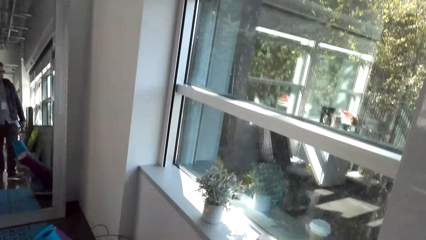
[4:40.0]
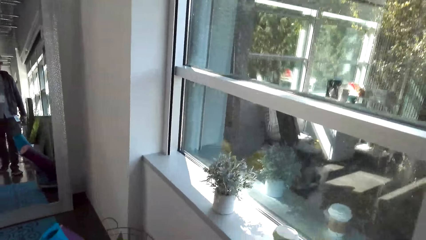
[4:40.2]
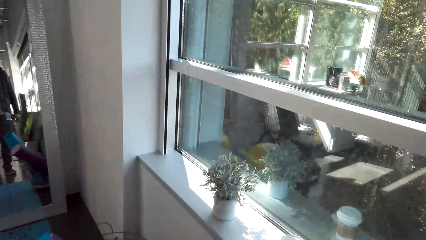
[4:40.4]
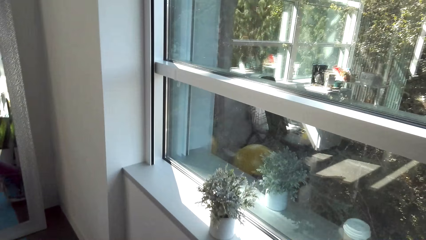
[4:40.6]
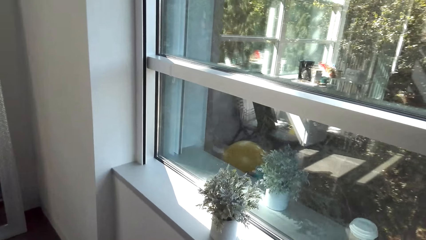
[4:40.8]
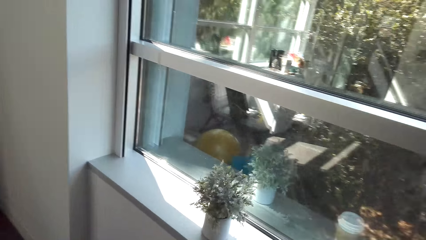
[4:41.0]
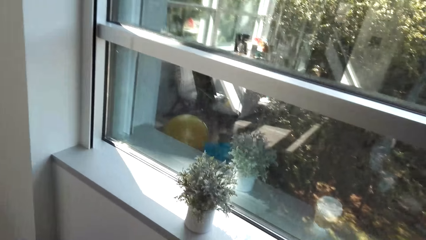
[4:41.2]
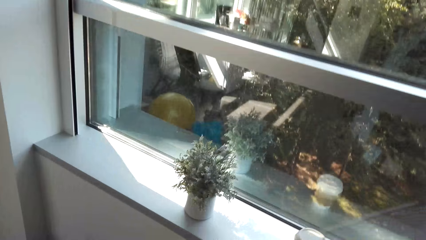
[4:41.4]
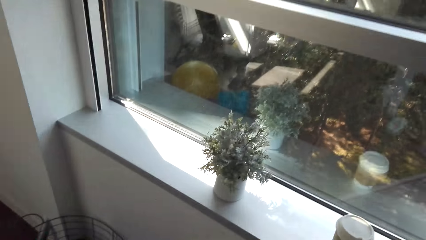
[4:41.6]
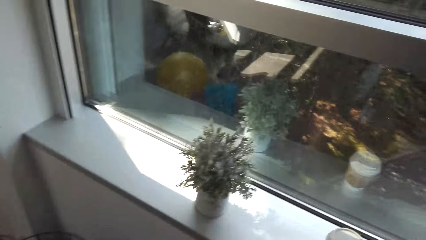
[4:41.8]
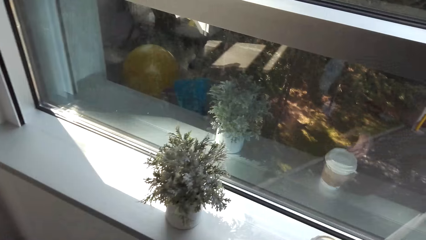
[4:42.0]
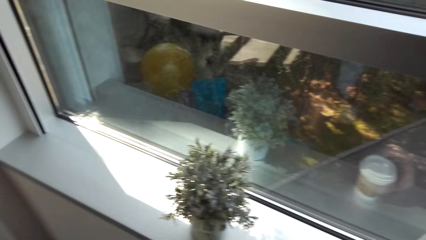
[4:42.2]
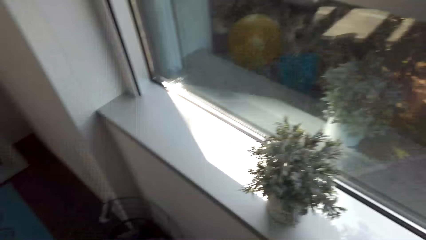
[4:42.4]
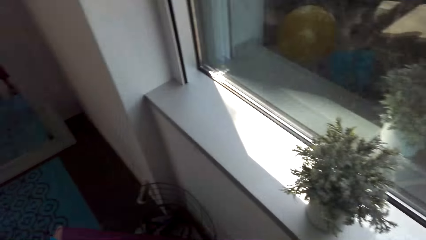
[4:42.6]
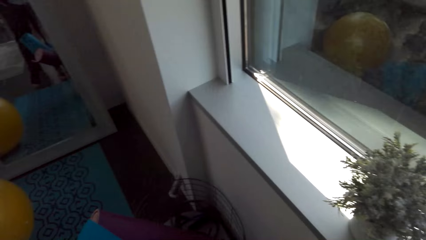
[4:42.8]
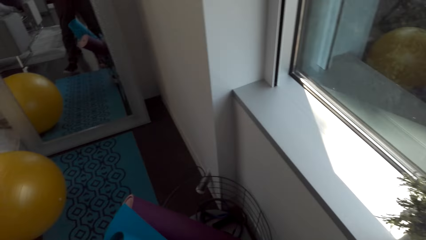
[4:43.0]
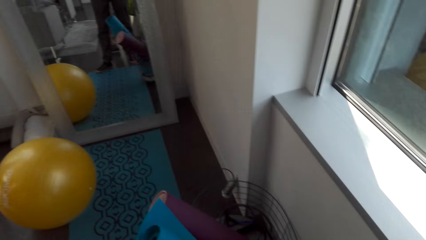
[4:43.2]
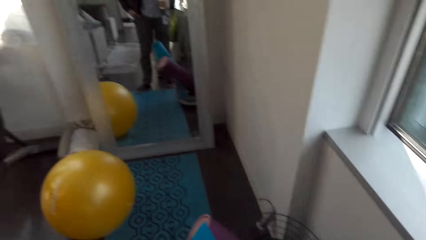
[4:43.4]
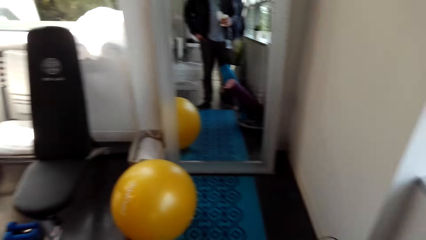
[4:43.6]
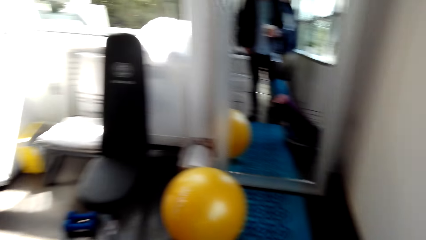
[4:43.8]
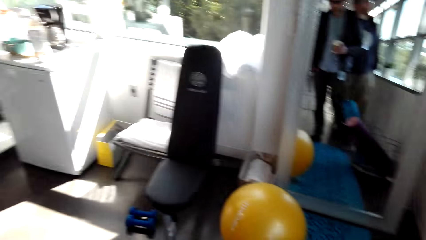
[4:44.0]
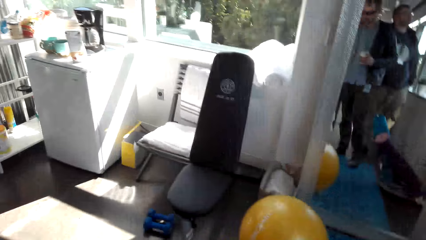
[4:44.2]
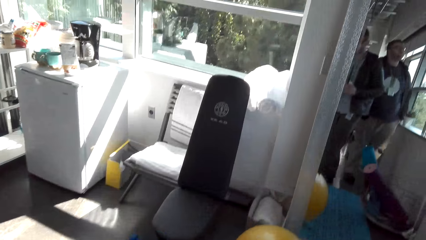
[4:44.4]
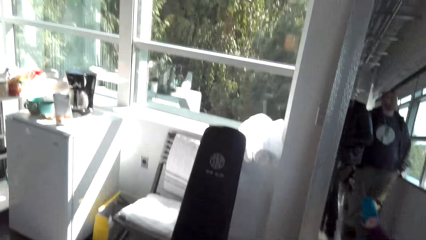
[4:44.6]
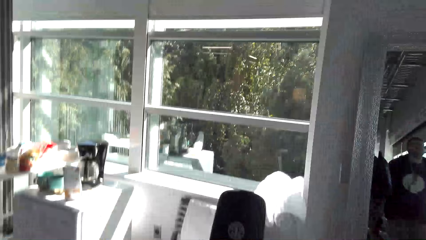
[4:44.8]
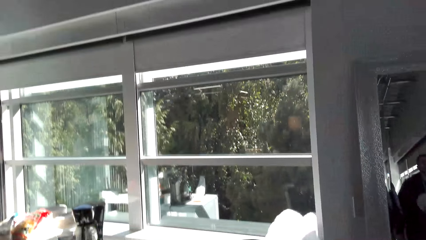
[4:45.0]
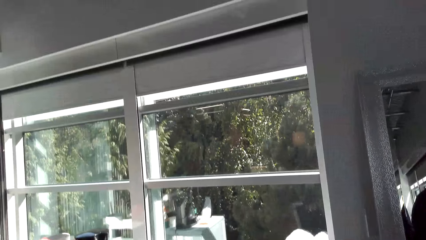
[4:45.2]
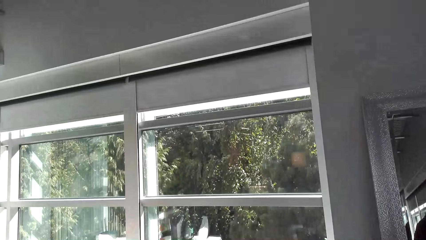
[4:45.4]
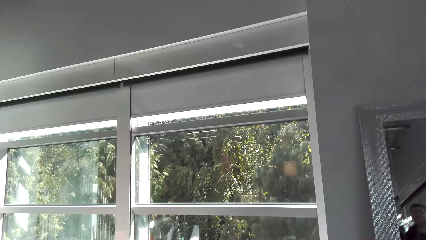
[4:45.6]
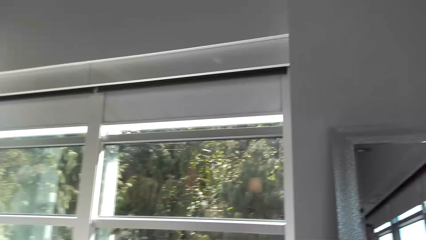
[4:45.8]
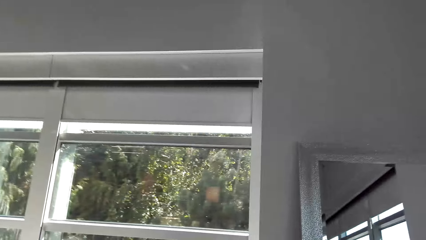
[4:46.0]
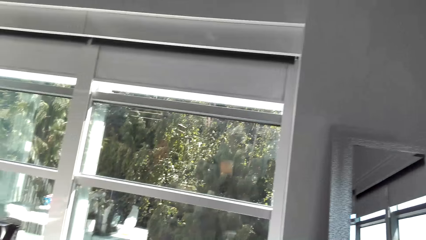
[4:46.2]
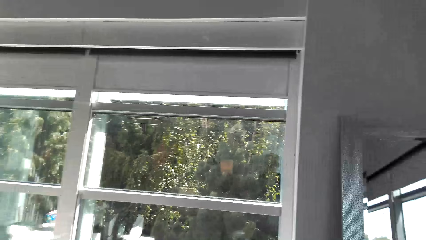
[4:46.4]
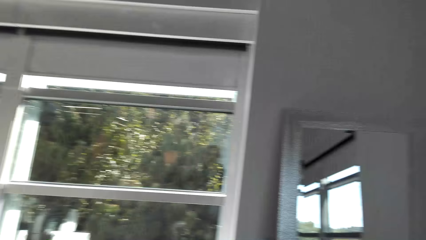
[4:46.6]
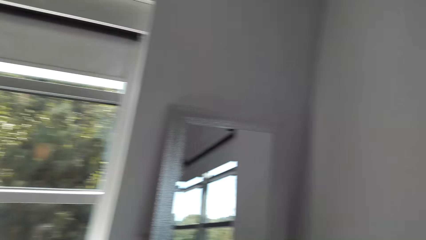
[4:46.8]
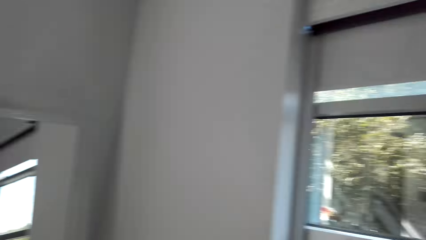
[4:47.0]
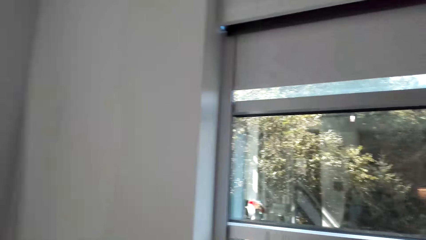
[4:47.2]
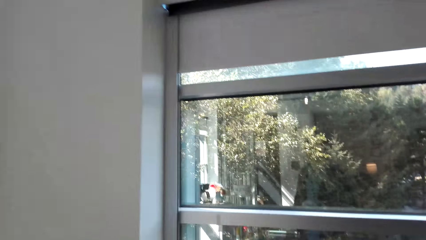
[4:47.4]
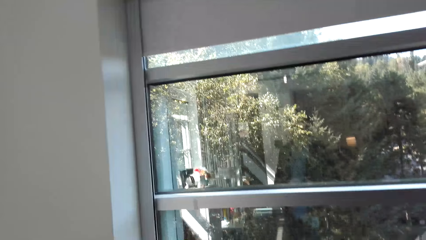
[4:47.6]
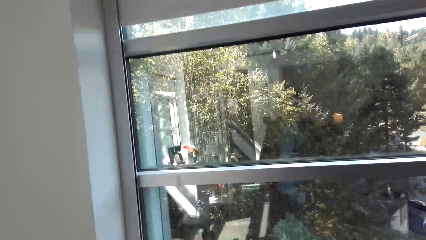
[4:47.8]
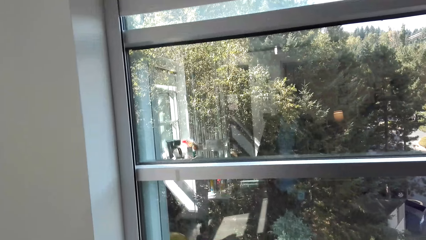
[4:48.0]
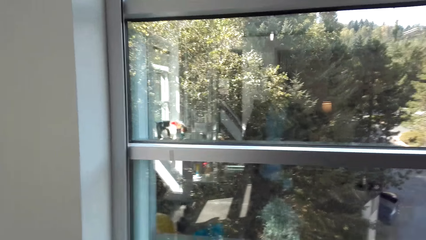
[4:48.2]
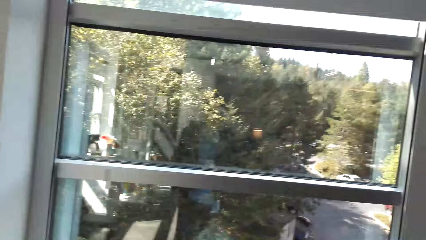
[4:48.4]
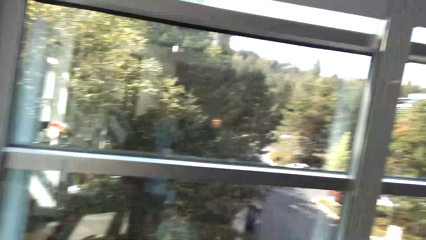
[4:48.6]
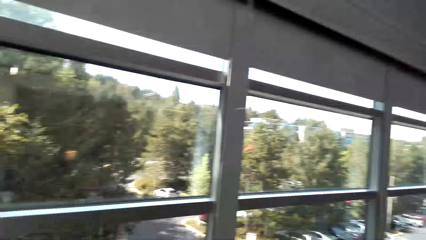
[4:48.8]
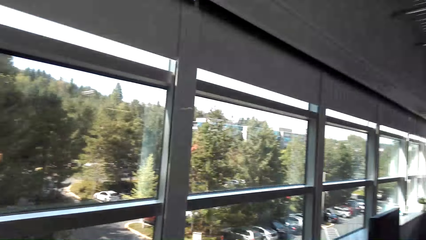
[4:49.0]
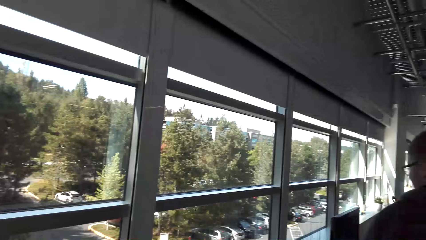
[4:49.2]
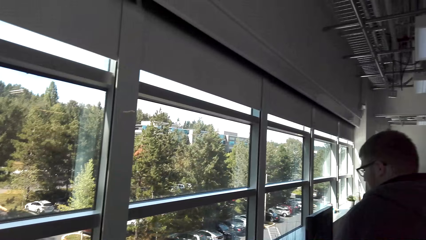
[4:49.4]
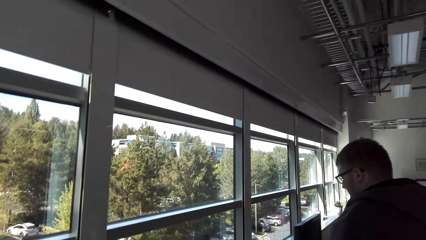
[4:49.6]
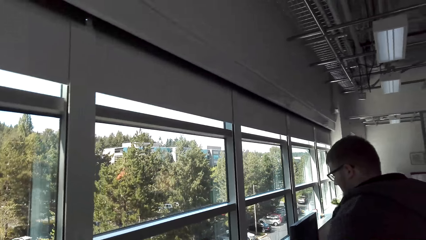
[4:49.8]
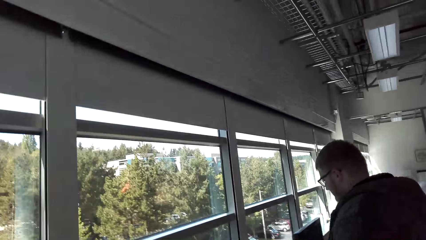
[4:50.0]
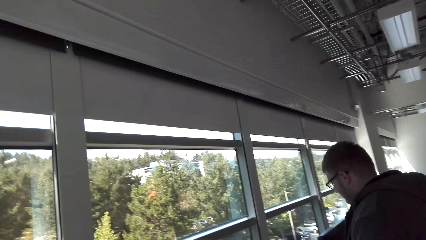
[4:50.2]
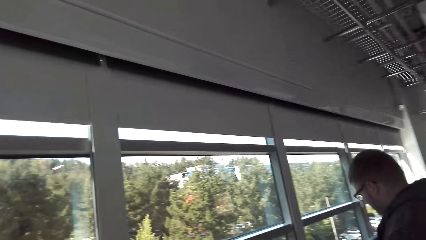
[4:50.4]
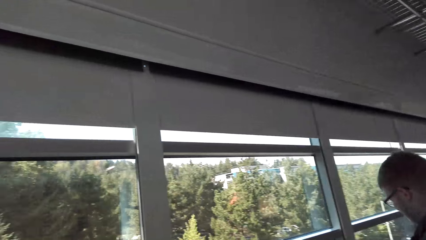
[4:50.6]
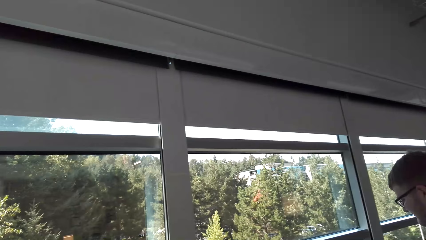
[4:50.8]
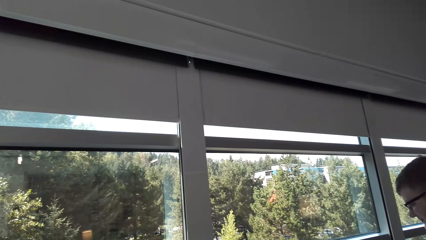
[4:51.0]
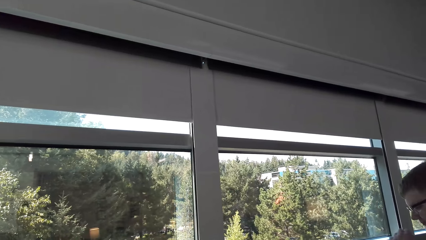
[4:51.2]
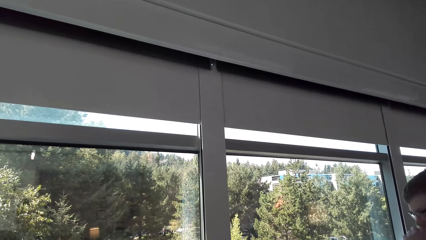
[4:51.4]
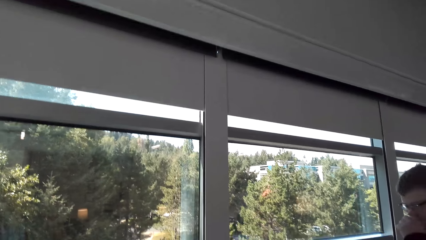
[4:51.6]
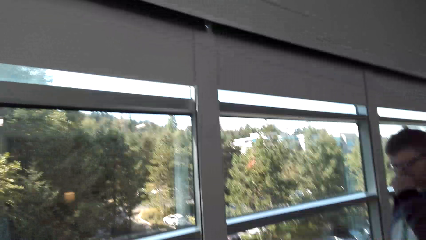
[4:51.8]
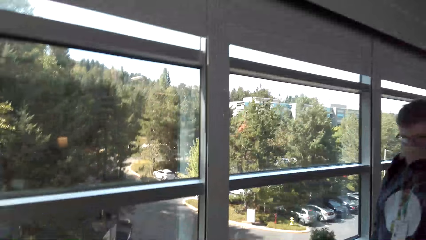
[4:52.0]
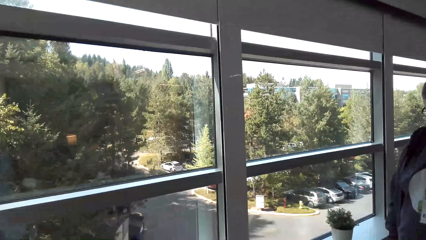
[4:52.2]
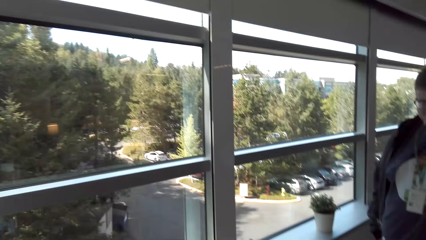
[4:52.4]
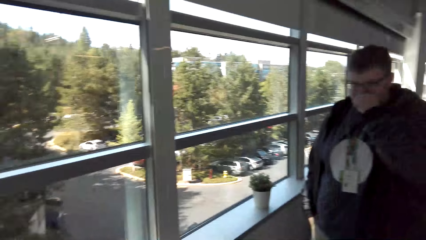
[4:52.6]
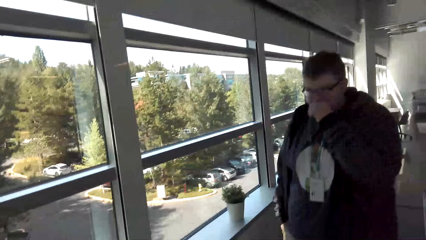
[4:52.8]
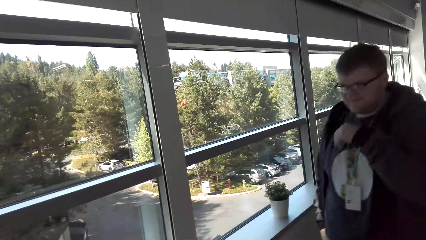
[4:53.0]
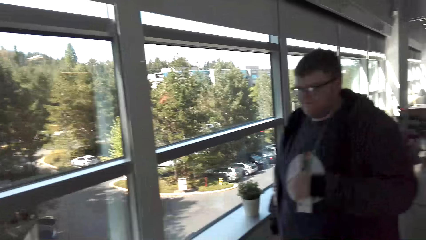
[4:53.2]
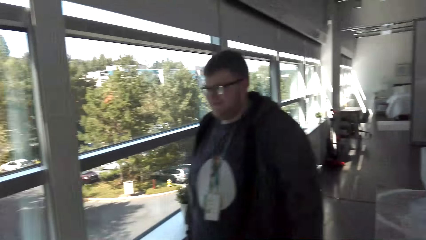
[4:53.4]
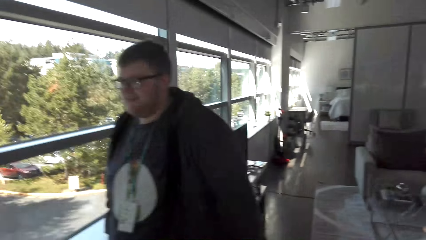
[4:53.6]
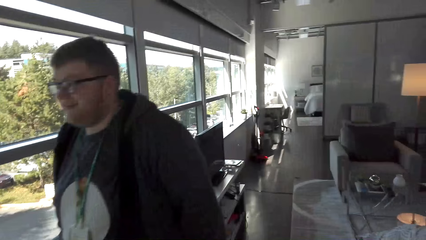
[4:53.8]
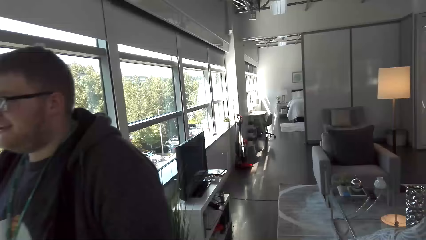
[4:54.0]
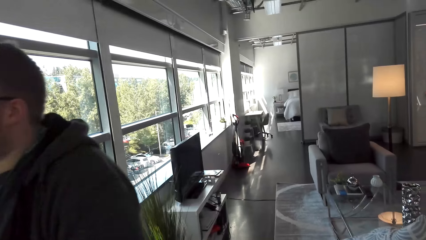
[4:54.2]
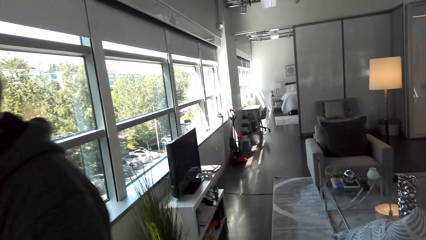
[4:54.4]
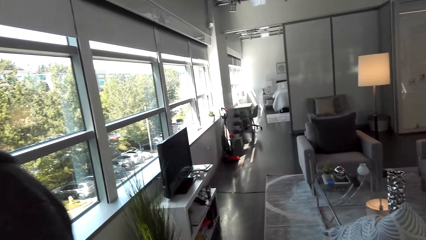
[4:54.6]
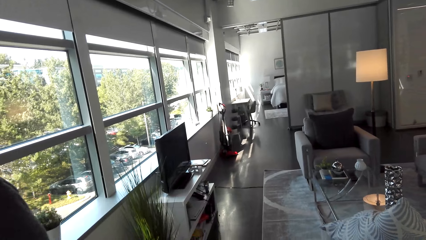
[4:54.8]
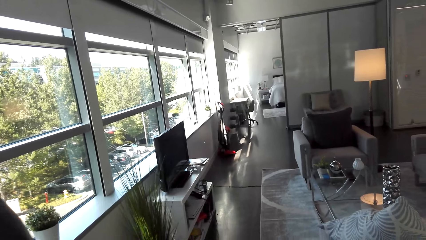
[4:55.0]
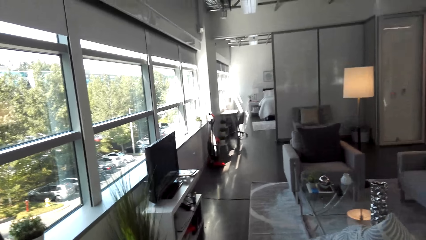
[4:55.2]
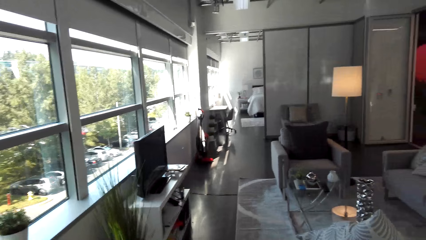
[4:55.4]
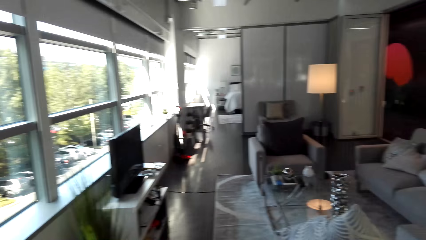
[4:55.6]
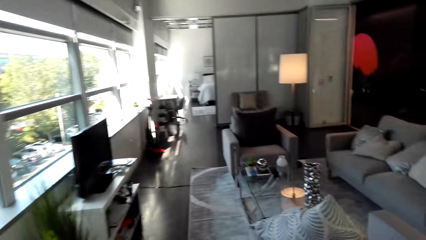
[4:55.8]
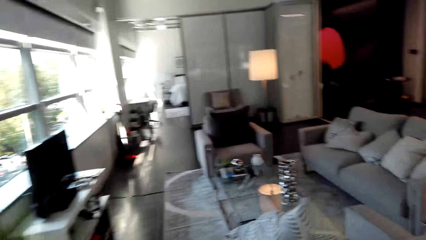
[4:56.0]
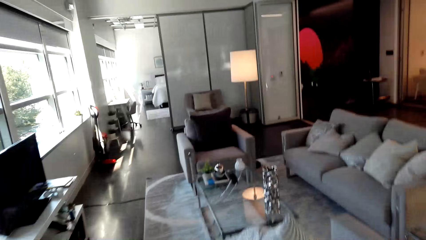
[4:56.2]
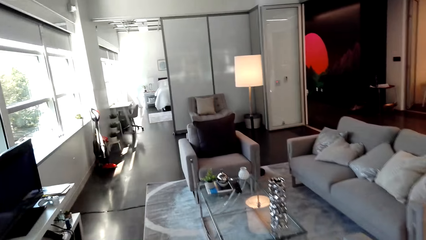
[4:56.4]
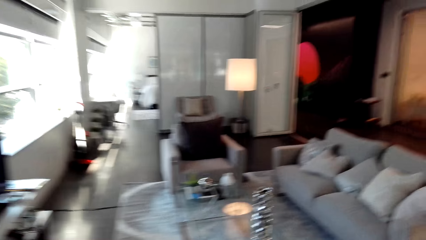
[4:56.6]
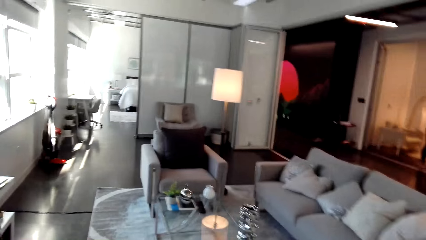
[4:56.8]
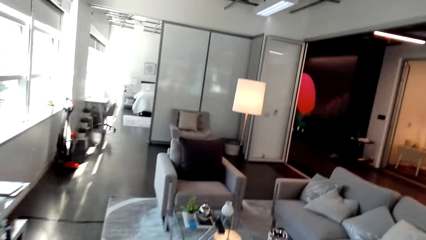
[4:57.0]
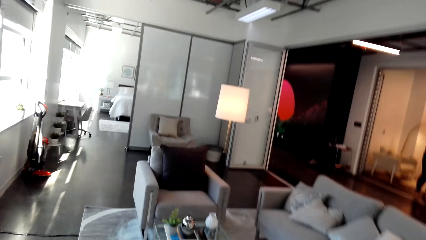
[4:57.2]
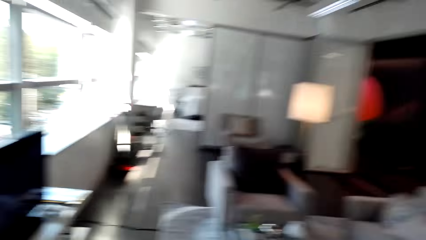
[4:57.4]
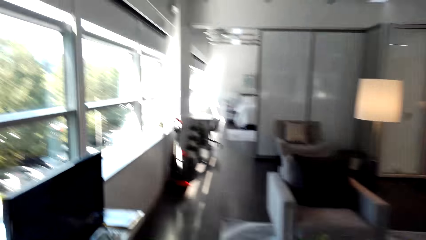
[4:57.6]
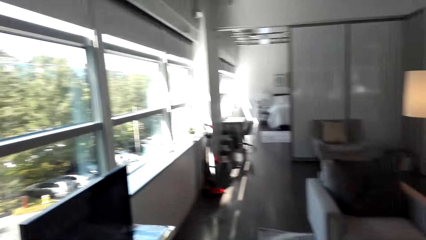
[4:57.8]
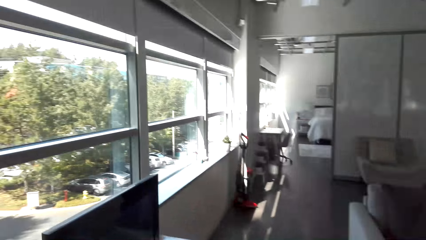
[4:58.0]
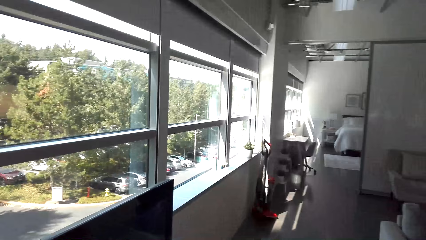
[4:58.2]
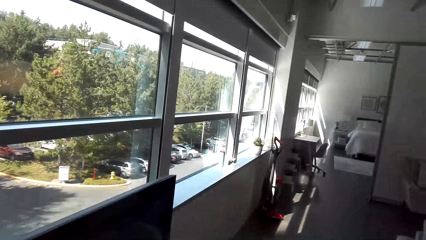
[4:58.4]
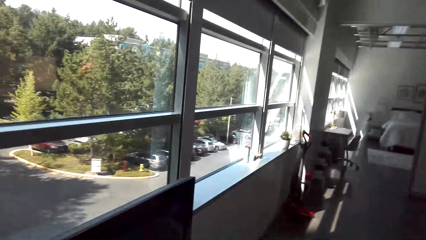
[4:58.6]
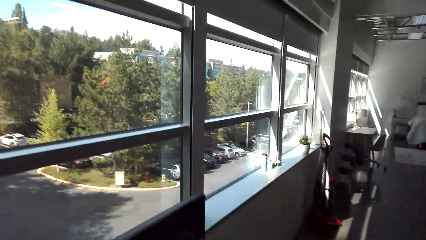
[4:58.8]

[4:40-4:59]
A man moves. The camera wearer moves around.
